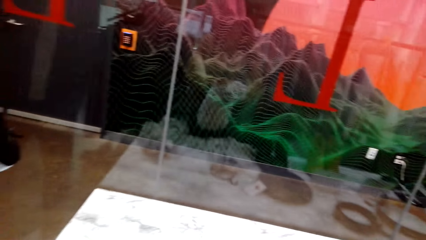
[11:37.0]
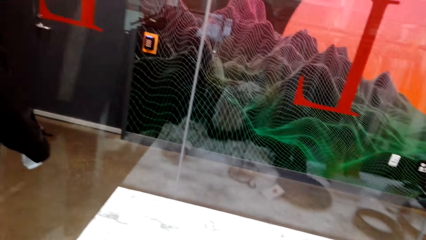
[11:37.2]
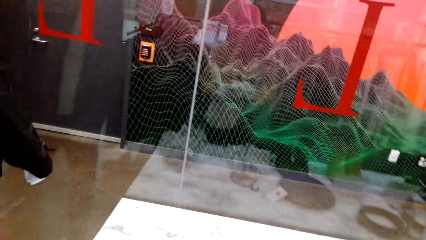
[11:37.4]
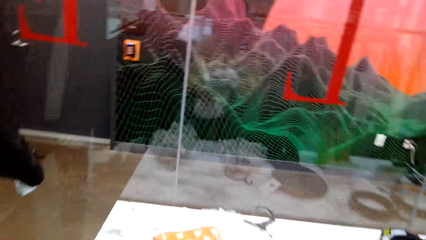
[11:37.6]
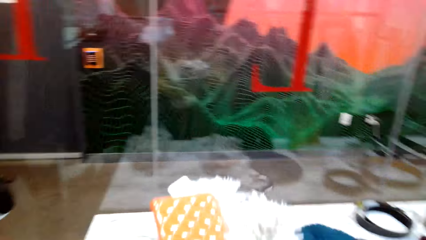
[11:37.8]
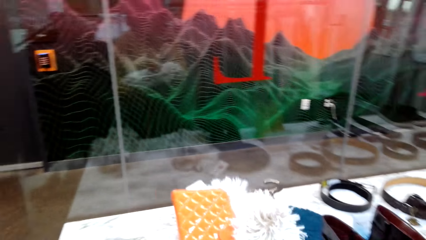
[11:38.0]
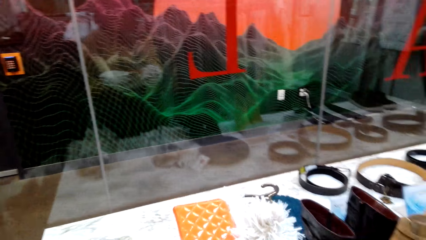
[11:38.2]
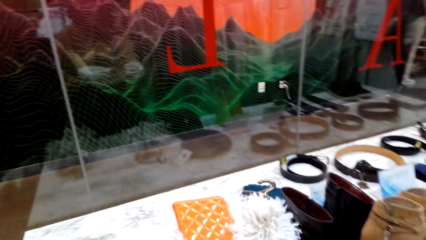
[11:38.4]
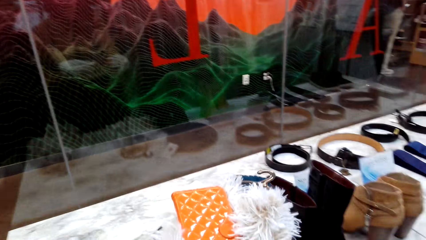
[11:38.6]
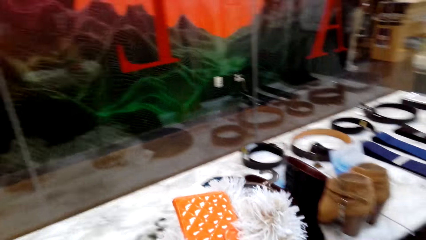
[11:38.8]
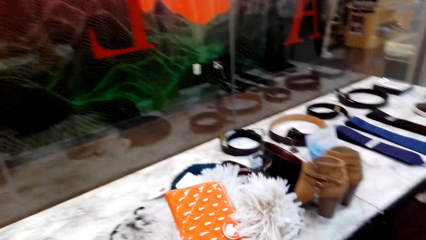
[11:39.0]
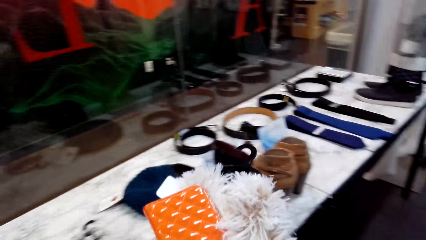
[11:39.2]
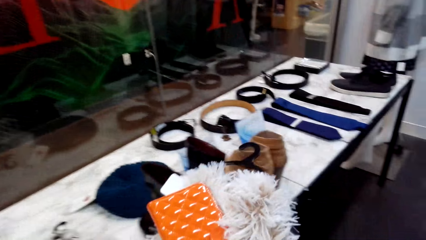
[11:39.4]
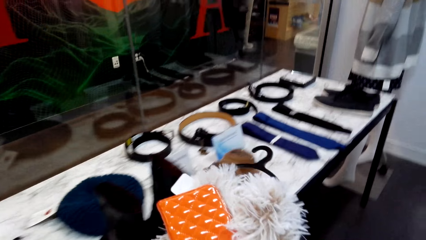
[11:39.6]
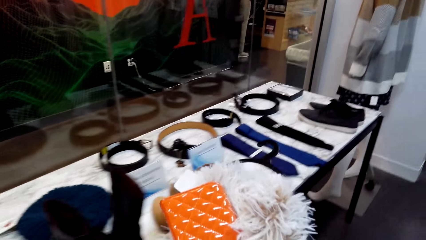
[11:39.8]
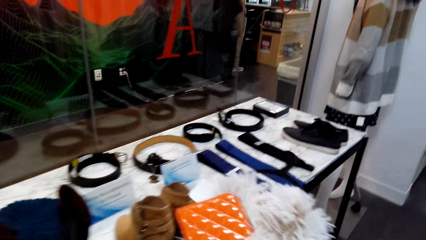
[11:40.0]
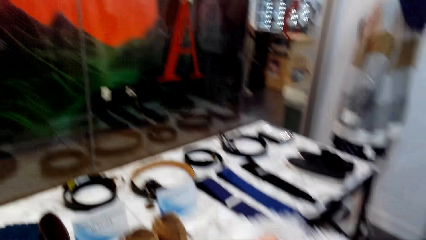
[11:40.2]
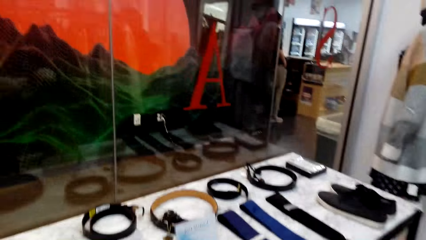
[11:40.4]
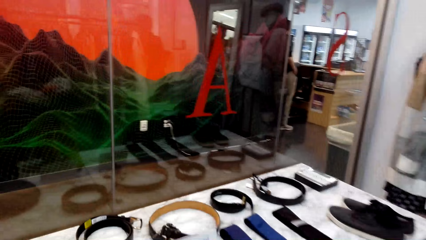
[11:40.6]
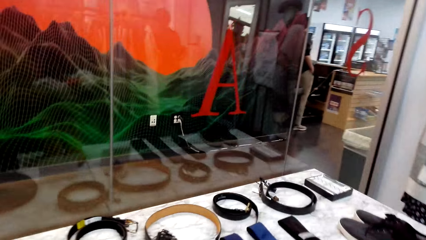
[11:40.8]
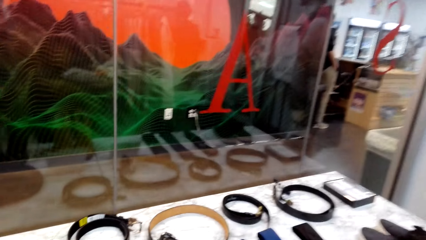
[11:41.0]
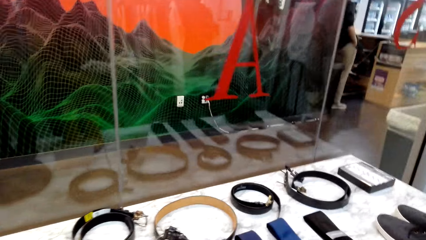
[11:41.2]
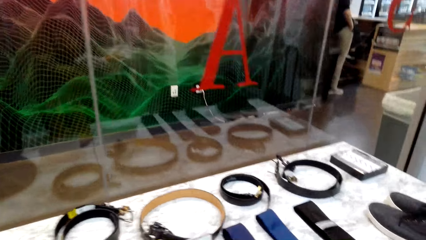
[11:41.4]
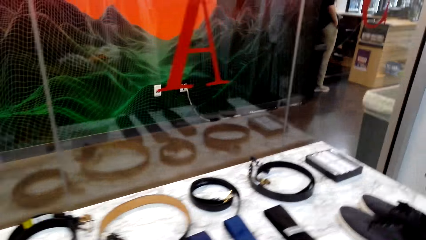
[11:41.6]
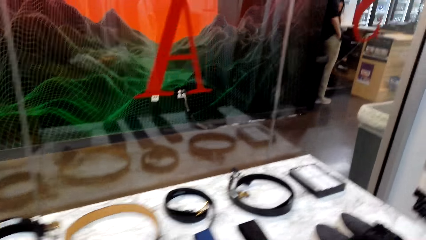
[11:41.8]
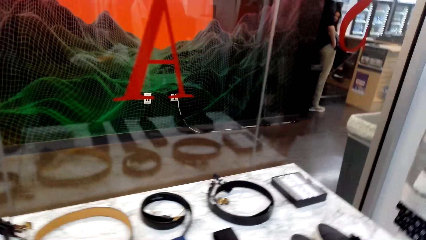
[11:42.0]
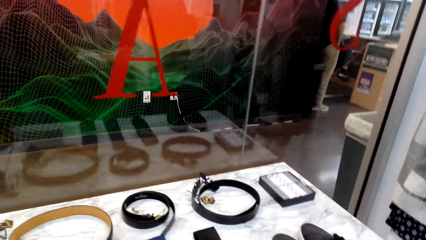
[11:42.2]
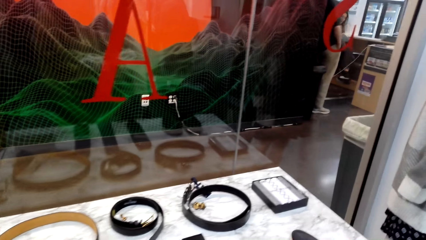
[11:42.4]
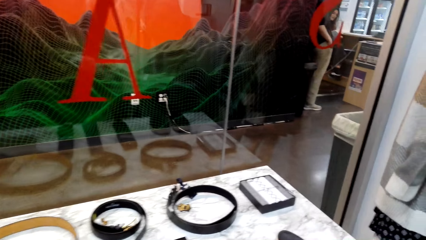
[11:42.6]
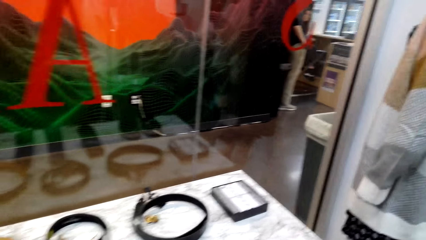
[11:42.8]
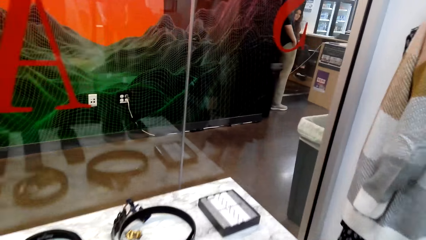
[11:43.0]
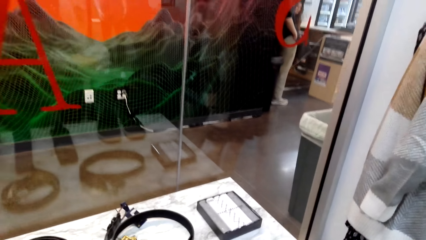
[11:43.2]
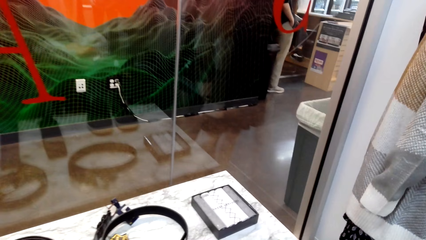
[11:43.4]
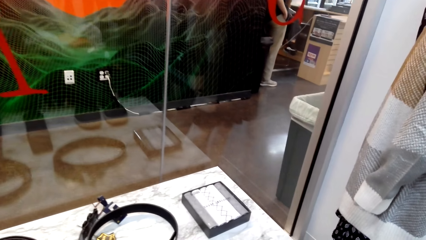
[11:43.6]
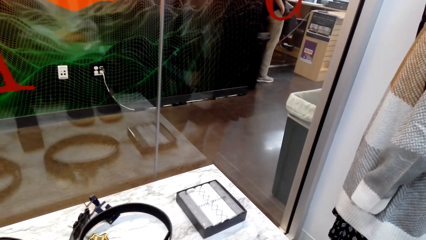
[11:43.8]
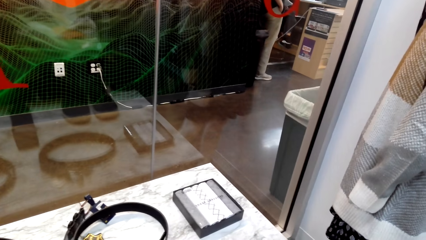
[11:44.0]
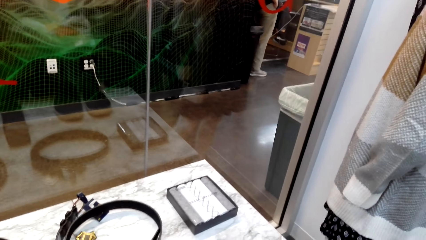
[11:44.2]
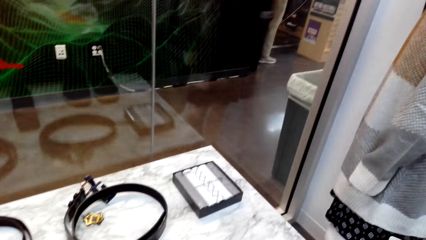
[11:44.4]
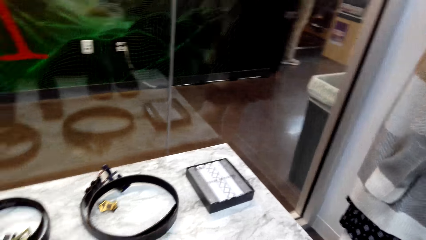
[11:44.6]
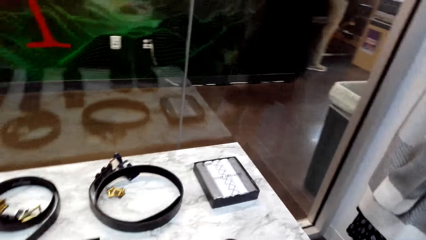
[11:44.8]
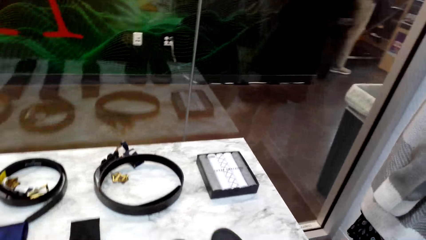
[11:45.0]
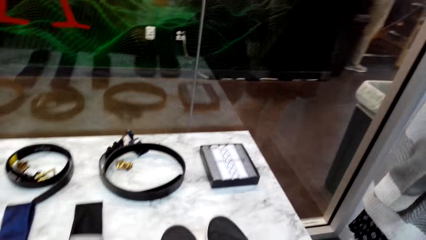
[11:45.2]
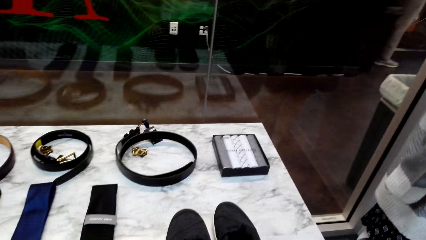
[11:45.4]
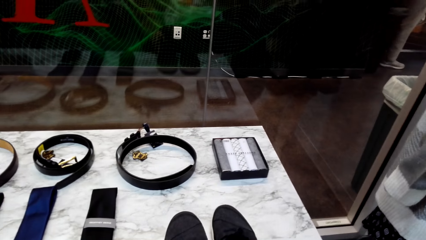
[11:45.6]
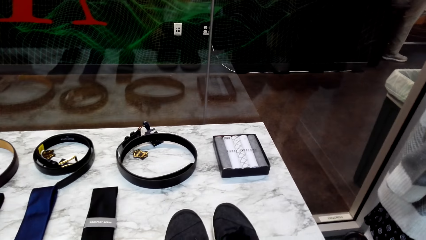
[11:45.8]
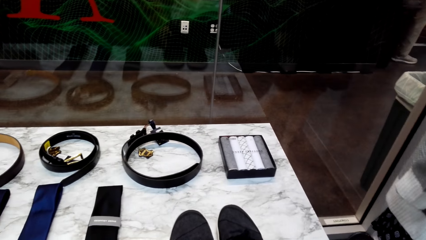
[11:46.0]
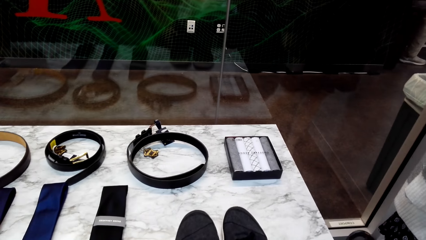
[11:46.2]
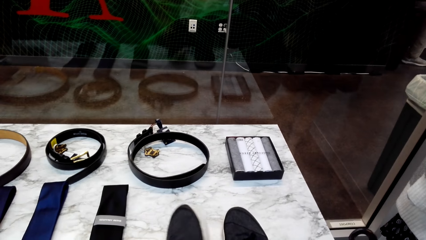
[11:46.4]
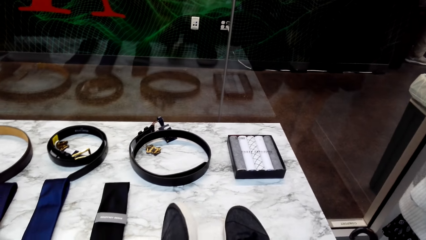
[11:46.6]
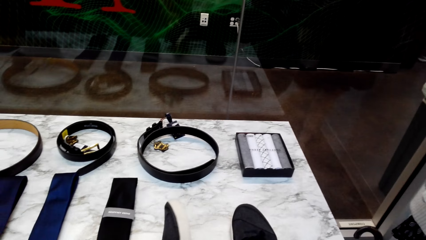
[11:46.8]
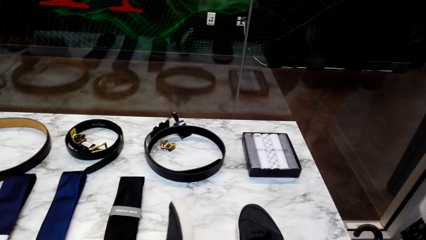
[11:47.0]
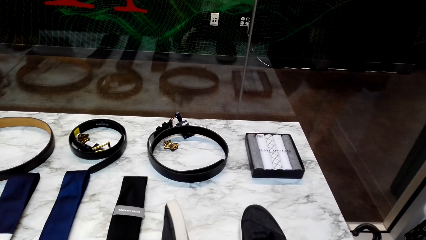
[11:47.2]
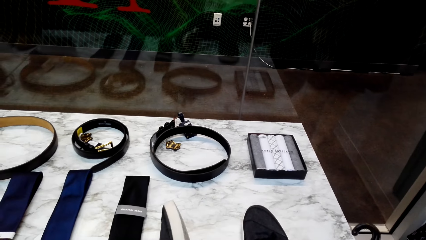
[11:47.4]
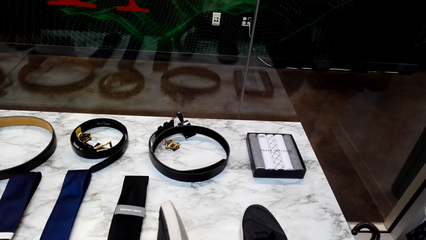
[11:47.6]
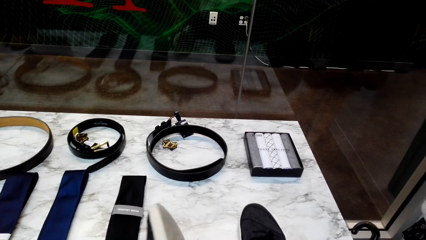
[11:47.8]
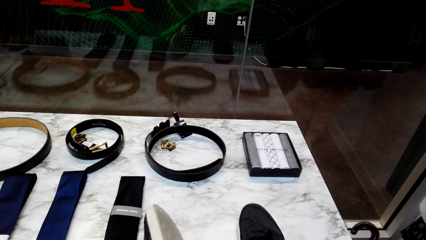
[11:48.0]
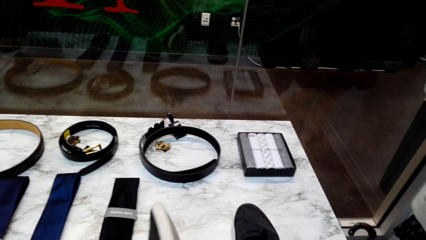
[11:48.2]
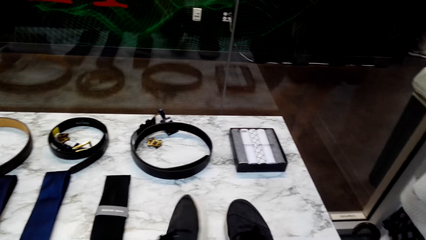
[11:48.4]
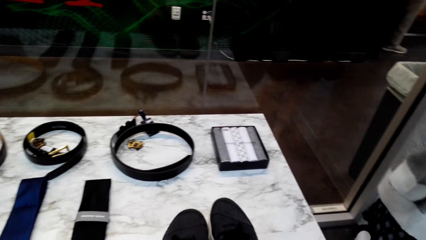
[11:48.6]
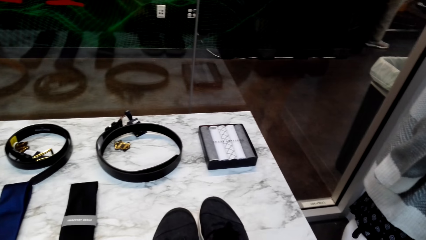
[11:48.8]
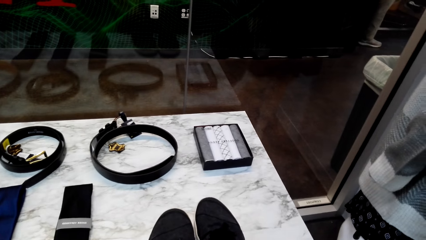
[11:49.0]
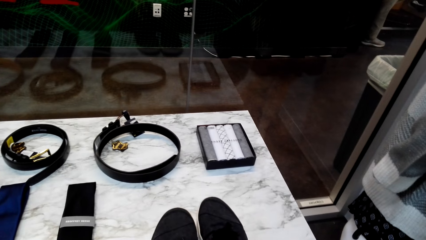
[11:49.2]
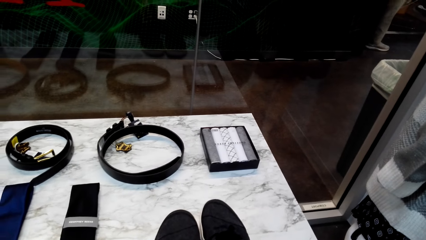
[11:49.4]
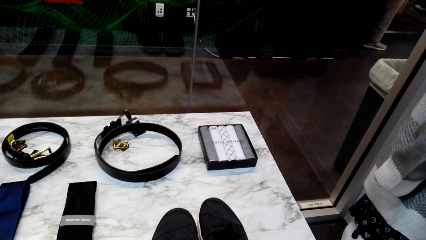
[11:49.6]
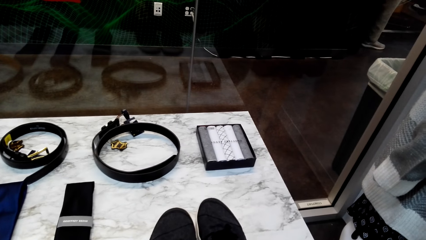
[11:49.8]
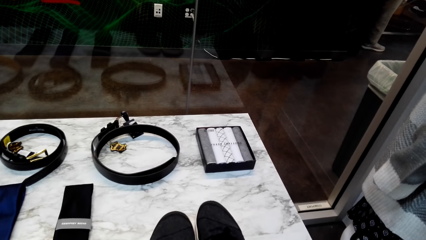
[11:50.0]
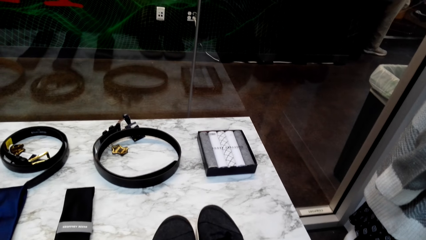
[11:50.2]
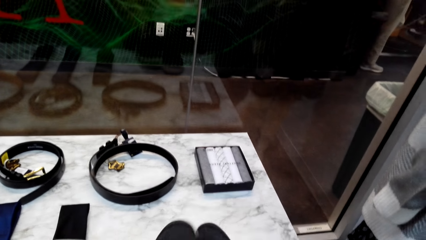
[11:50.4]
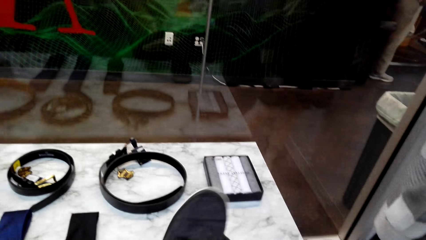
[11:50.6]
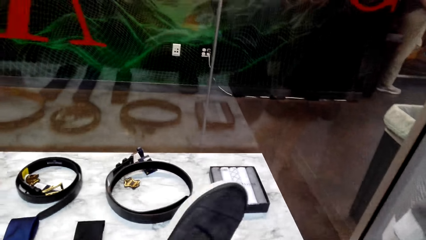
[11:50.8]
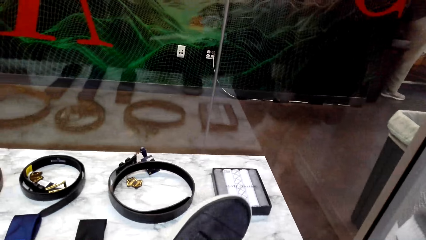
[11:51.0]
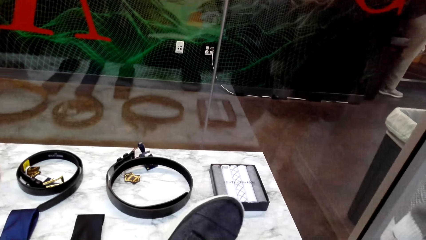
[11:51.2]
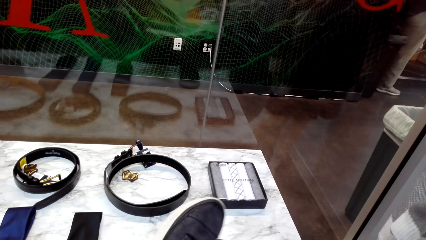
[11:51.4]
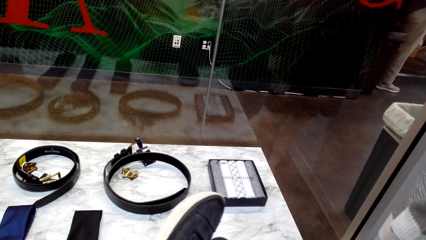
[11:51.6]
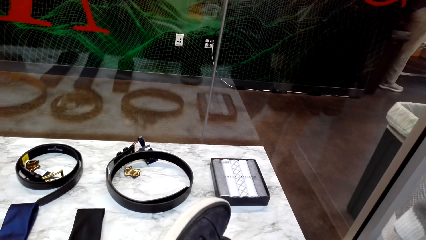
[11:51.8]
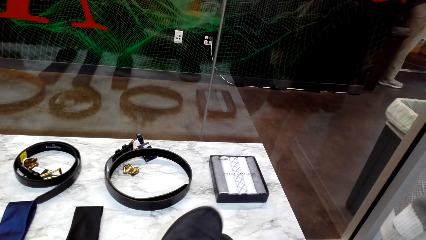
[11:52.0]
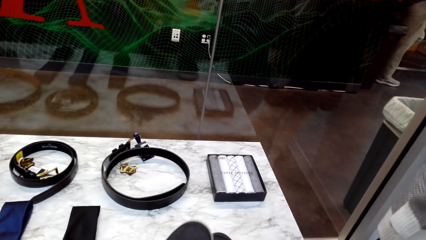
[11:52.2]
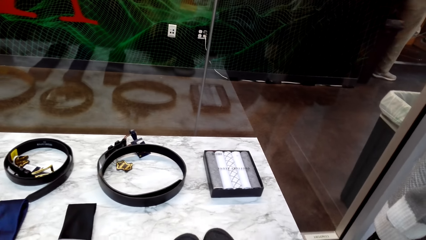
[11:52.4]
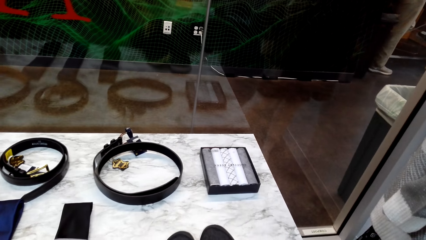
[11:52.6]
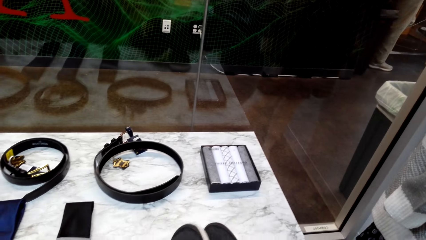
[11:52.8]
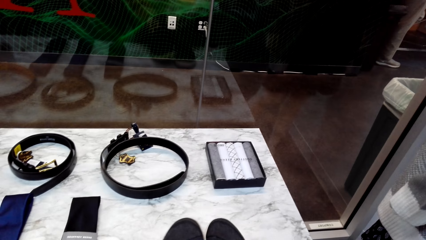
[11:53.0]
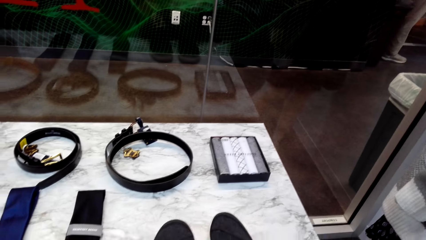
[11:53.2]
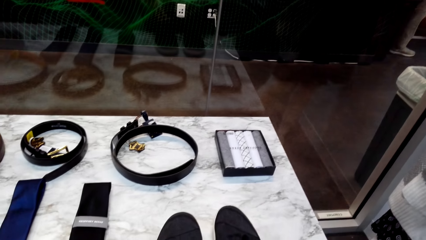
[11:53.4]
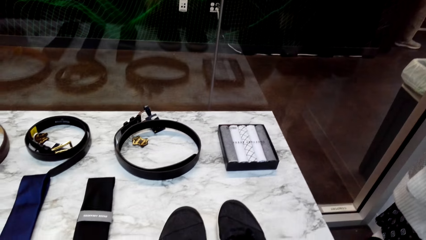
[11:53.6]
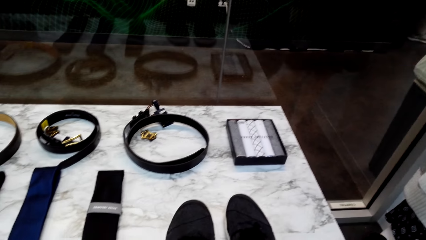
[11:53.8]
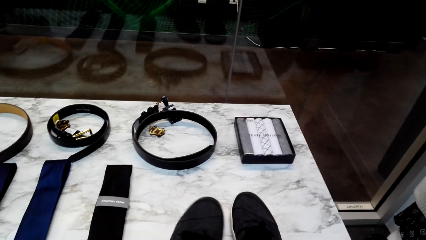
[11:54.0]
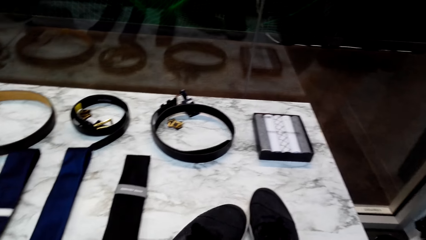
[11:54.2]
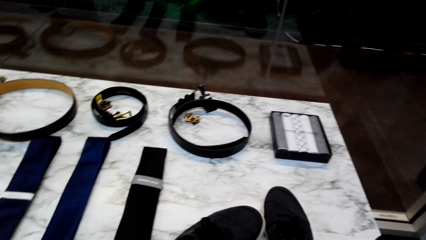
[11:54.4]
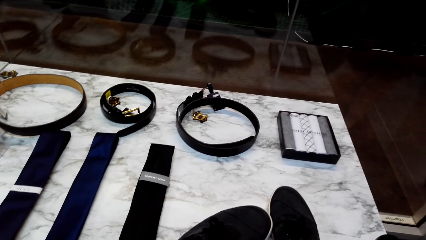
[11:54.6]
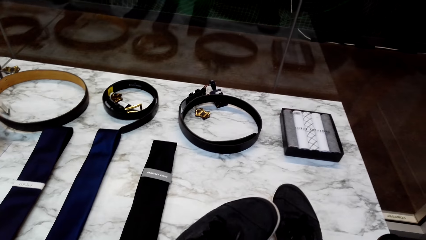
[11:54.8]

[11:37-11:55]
The camera wearer walks beside the table. They look at the belts. They hold the shoe. They look at a pair of shoes. They look at the shoe. They put down the shoe.
